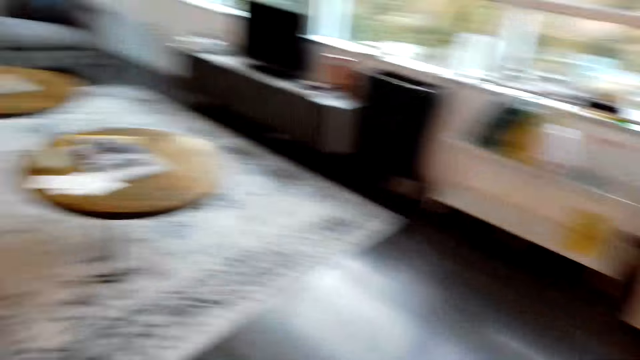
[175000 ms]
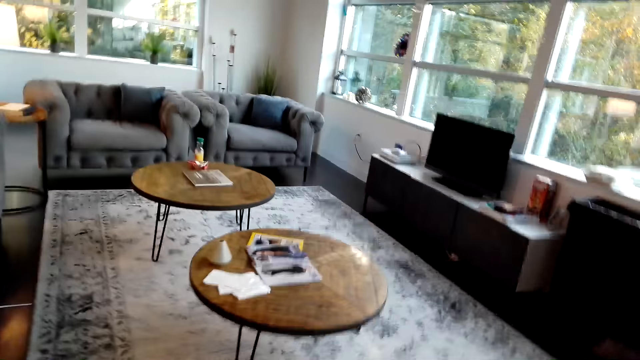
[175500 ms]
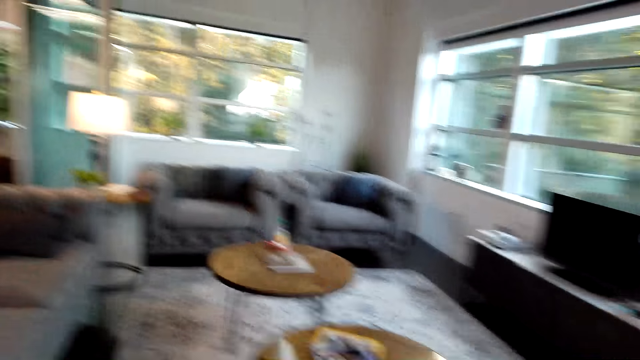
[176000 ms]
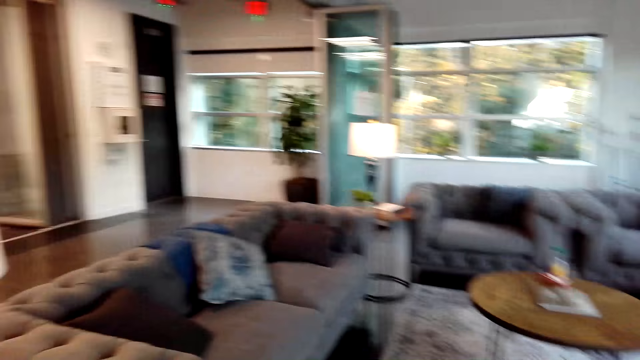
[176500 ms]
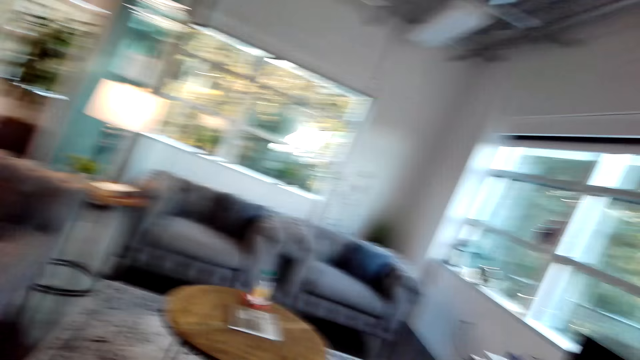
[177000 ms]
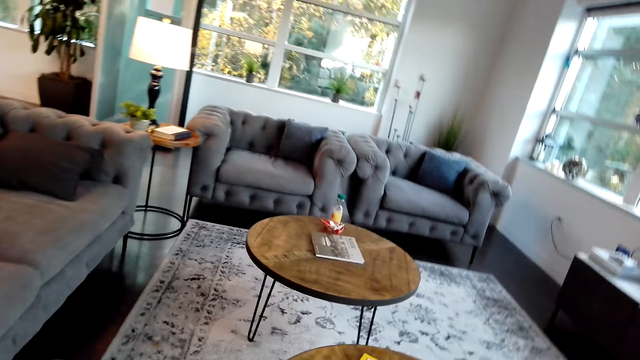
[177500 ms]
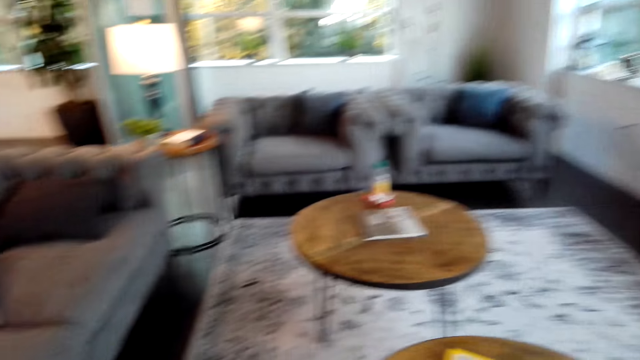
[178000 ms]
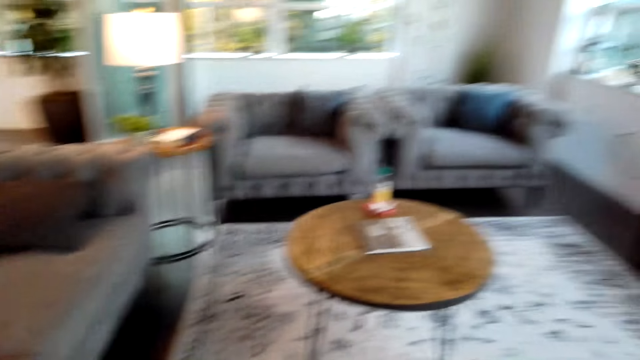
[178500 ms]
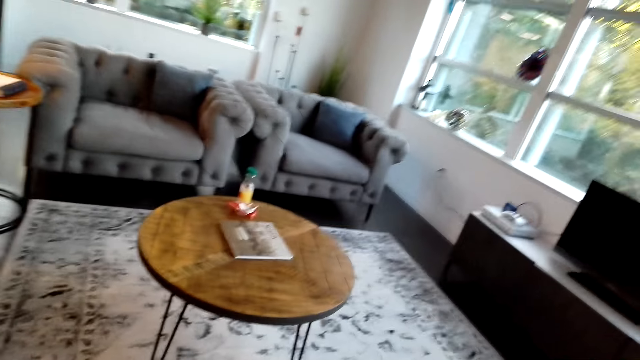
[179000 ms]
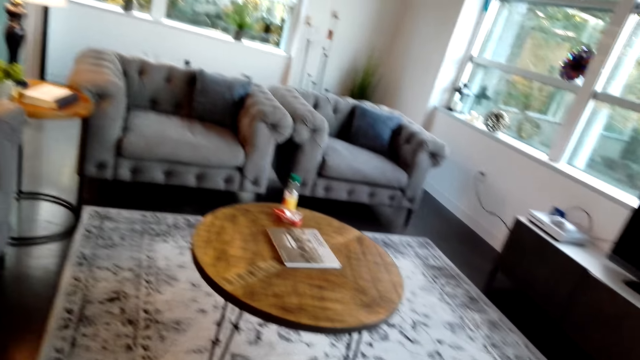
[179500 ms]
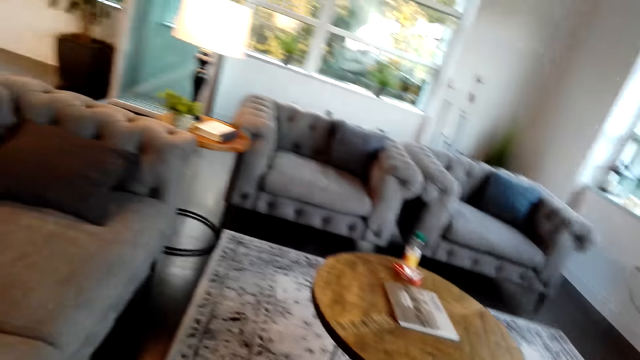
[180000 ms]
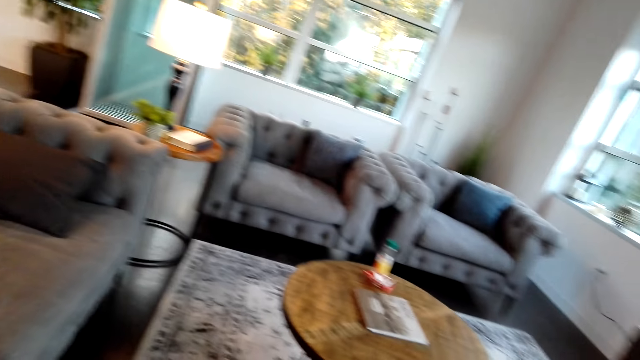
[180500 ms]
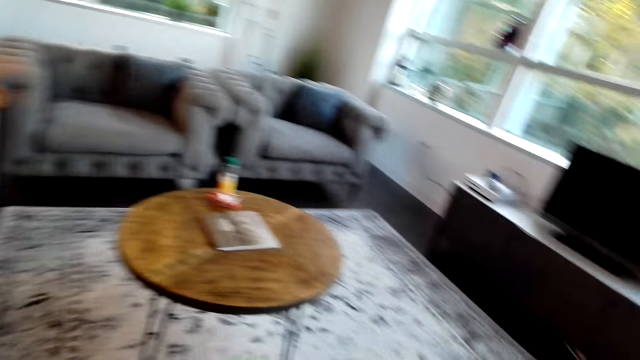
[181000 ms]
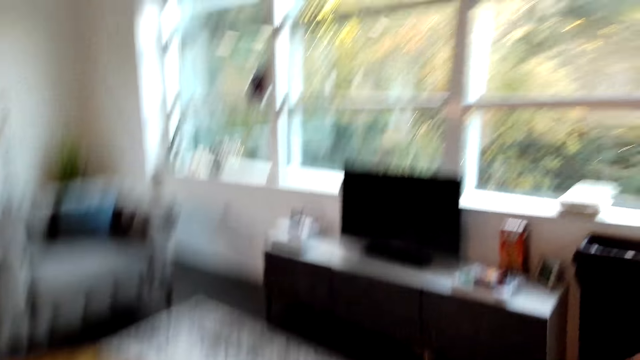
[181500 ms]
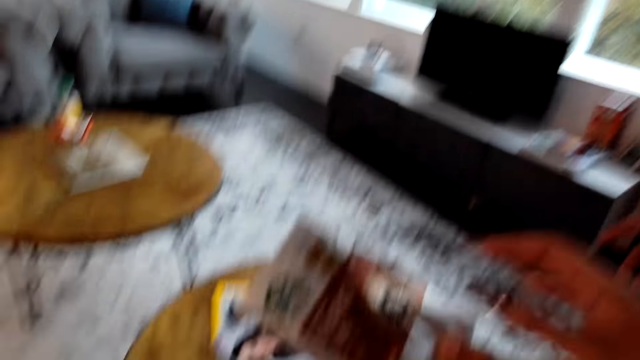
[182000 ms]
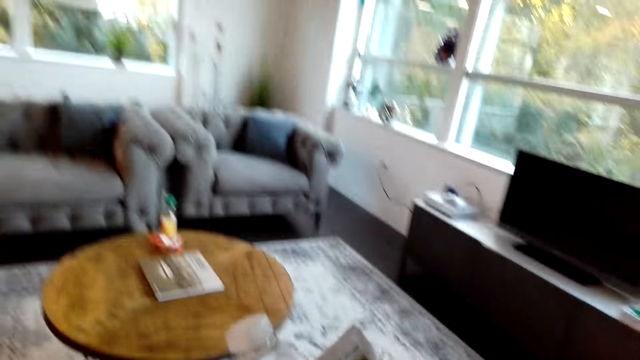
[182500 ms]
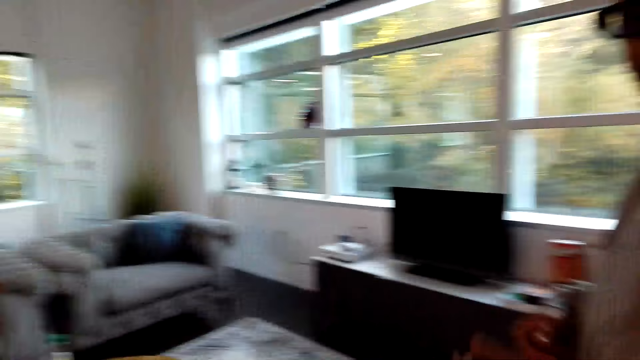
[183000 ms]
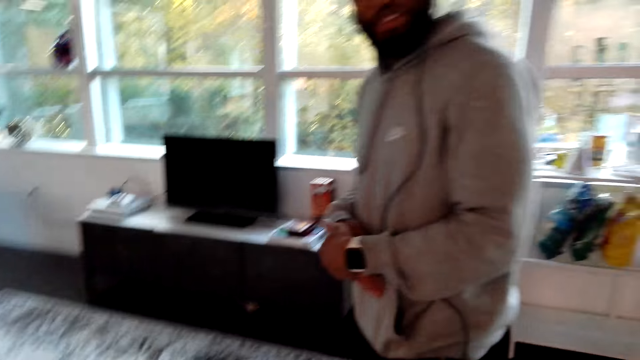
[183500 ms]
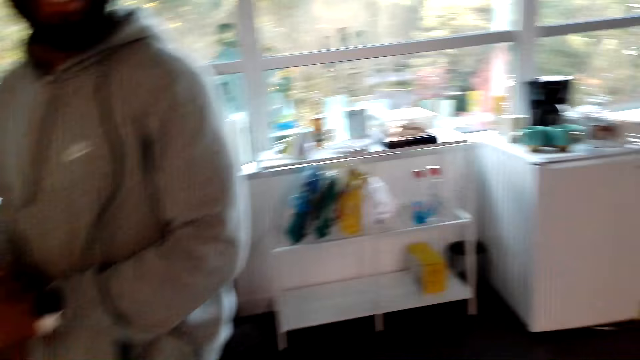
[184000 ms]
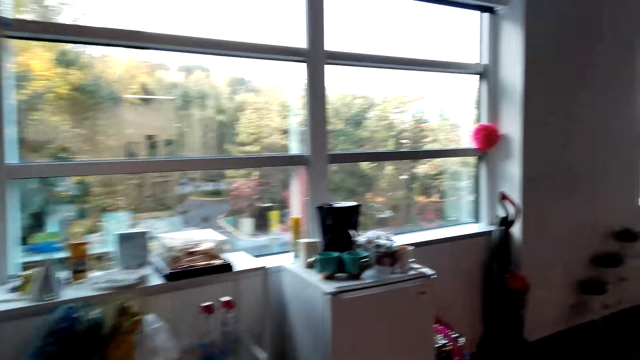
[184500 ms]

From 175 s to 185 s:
The camera wearer looks around the apartment. They hold a magazine. They talk to a man.

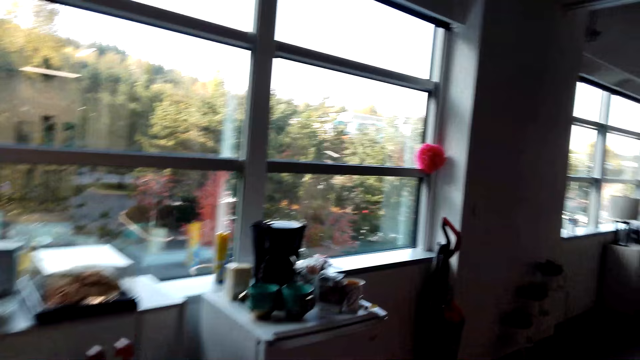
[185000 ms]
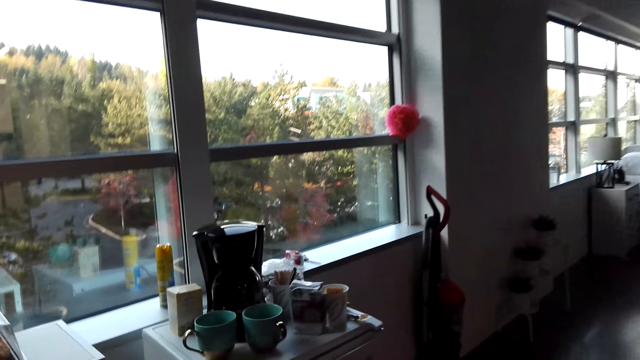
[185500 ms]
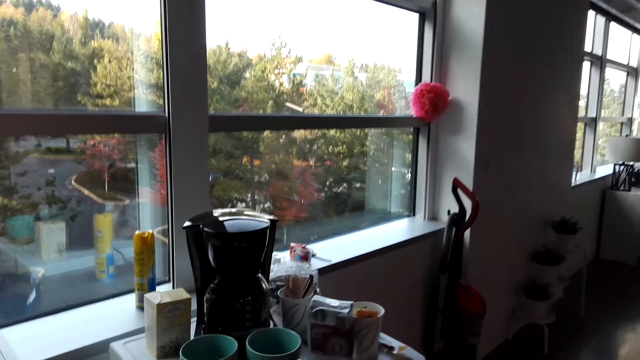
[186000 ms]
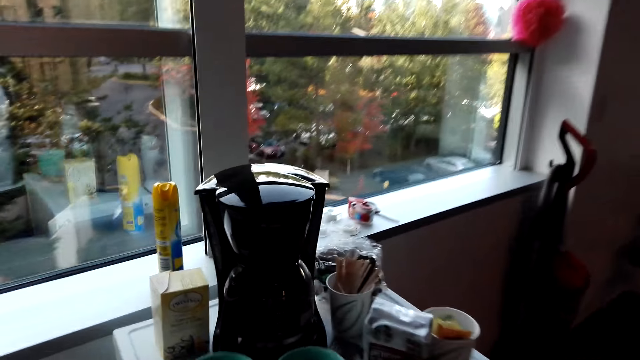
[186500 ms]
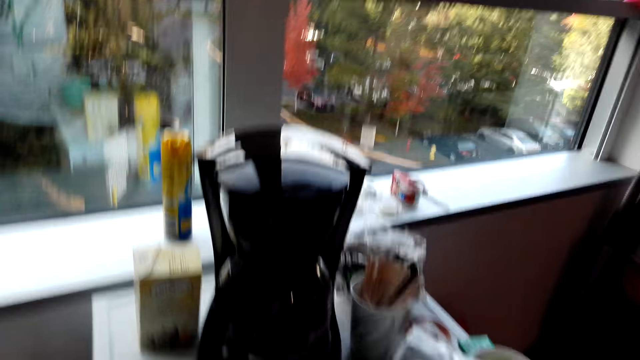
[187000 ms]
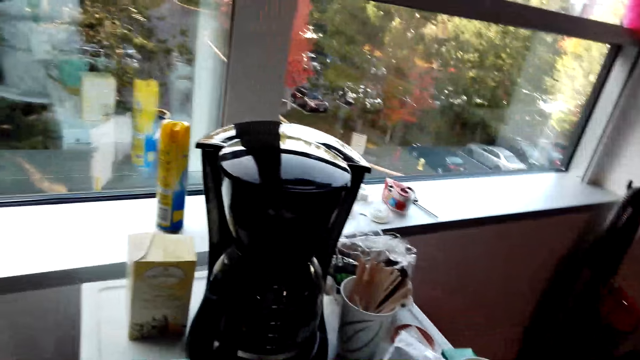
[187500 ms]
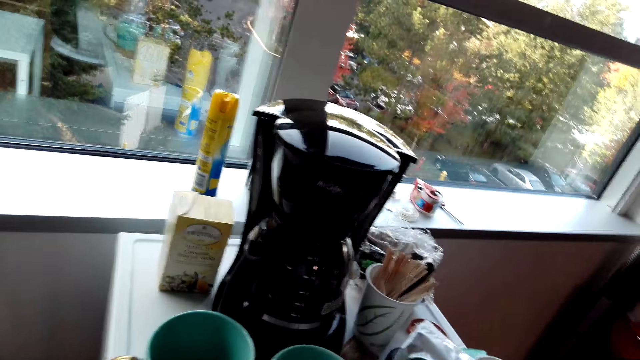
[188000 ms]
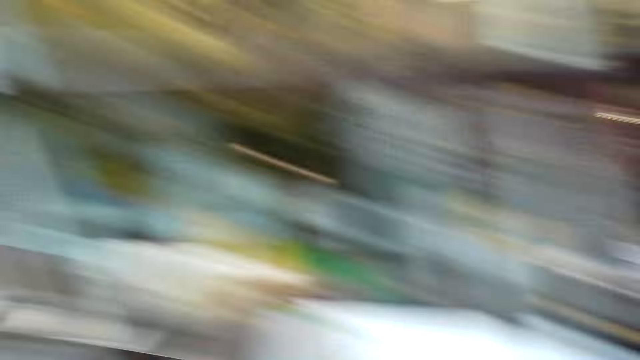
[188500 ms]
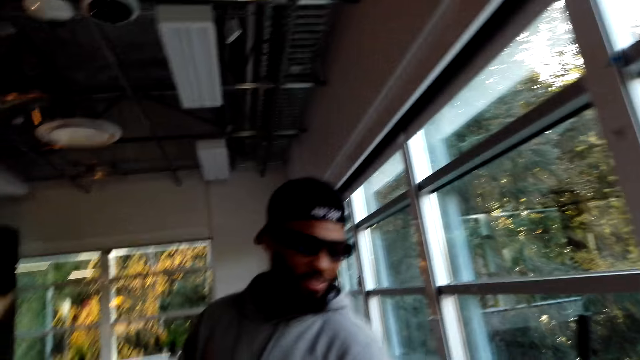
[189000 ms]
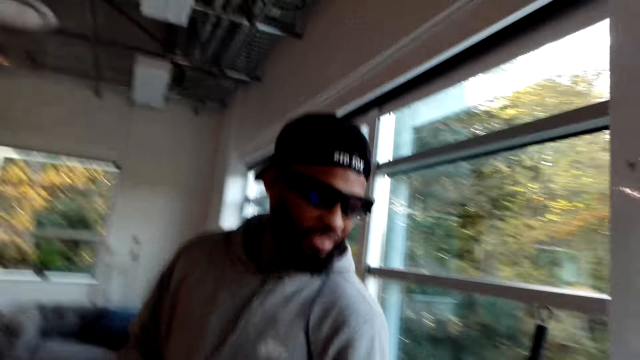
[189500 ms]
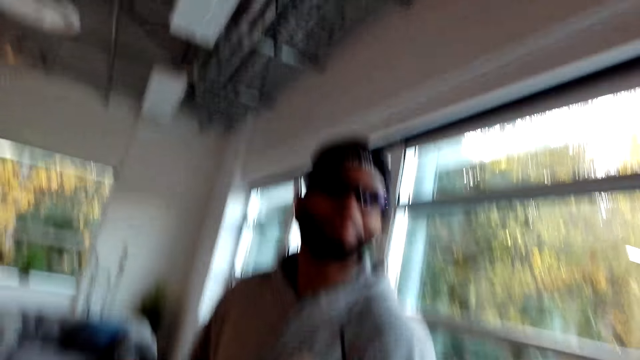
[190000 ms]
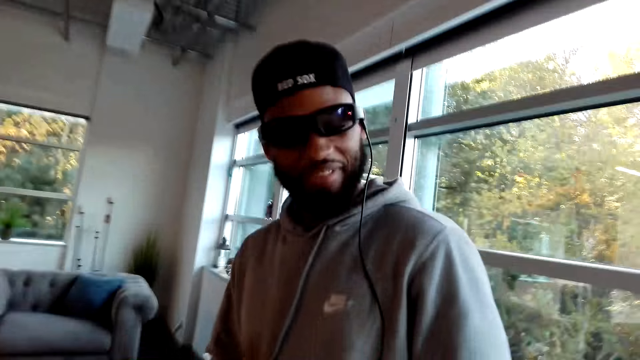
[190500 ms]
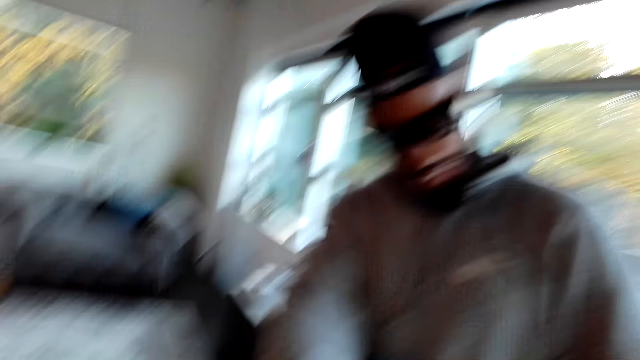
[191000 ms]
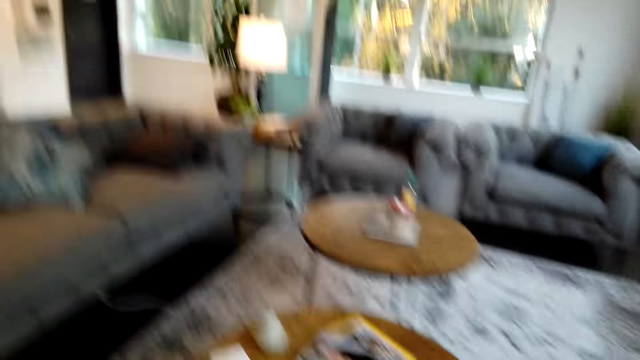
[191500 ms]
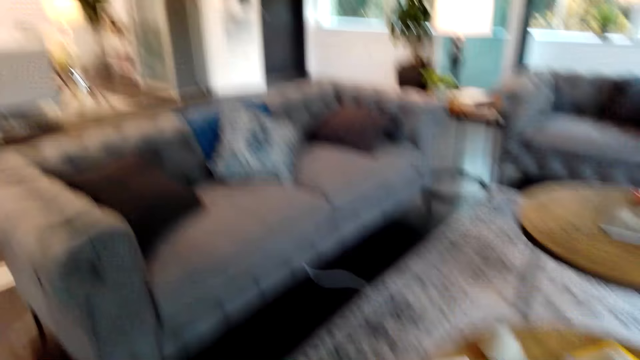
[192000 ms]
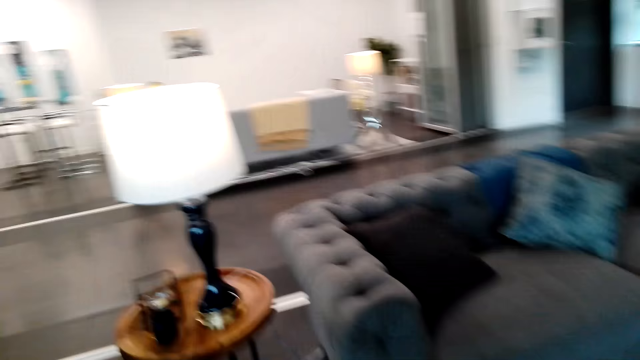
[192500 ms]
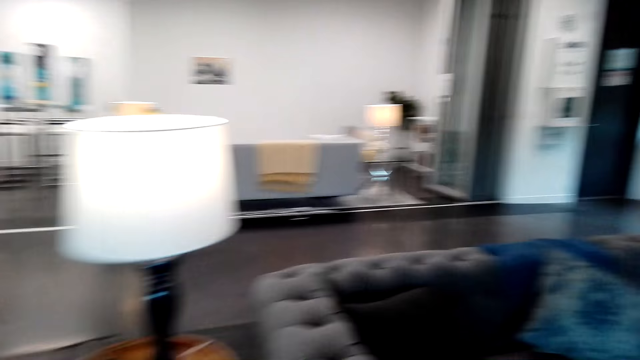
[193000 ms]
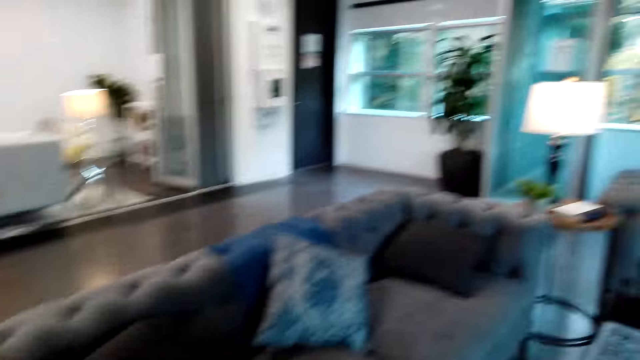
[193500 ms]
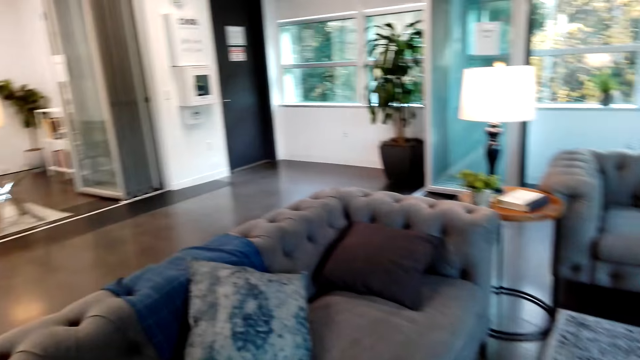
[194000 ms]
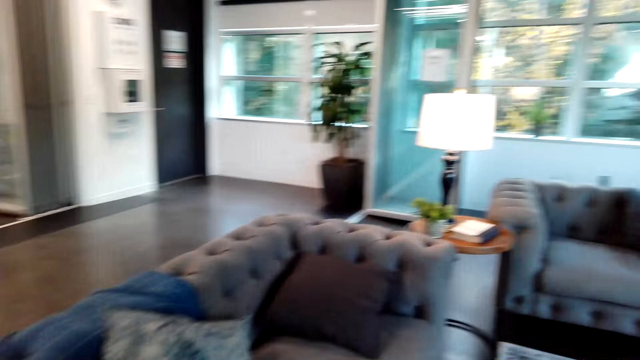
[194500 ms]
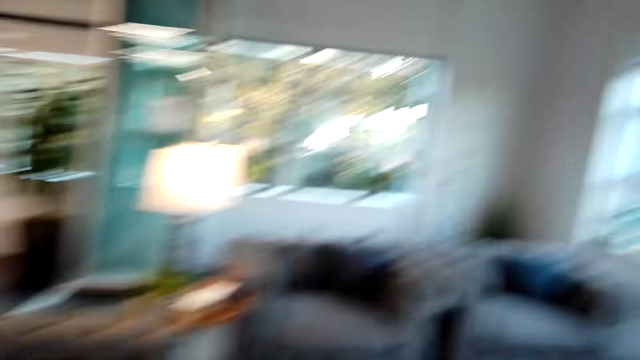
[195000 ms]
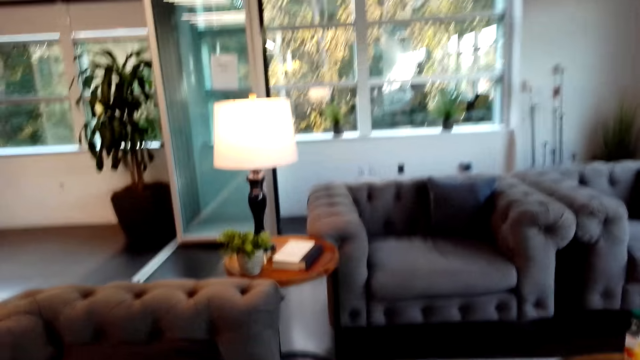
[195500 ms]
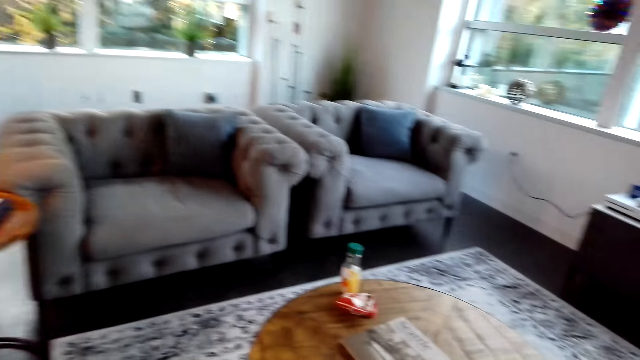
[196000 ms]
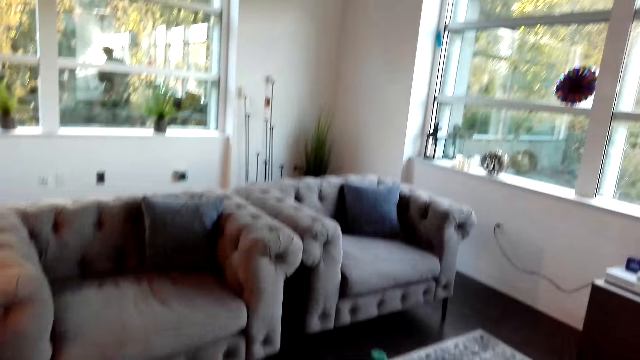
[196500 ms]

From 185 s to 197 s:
The camera wearer walks around the apartment. They stare at the coffee maker. They stare at a man. They talk to the man. They walk around the apartment.
